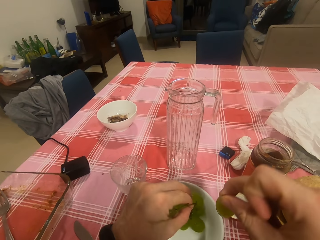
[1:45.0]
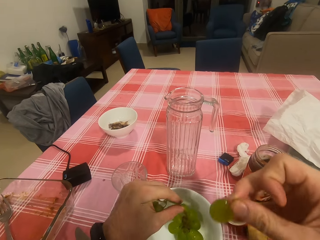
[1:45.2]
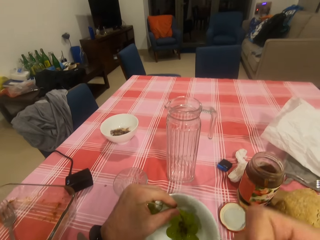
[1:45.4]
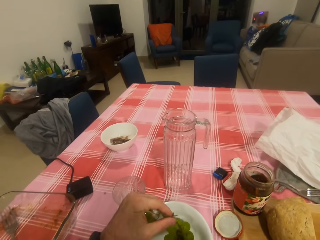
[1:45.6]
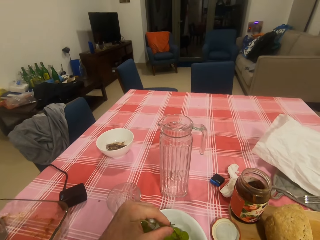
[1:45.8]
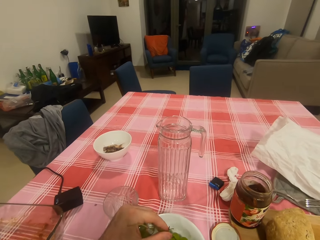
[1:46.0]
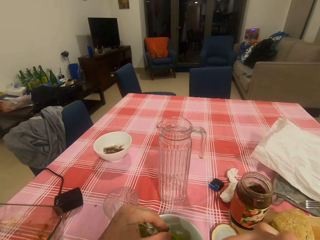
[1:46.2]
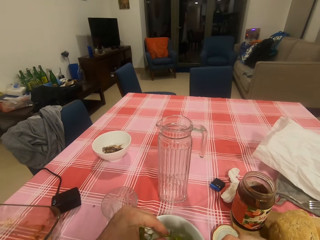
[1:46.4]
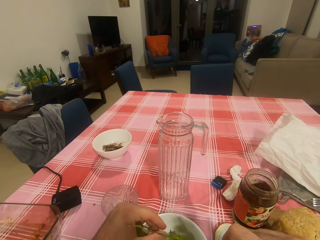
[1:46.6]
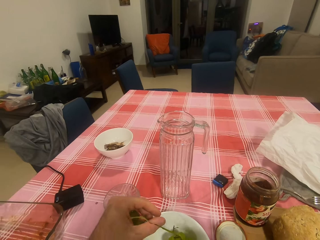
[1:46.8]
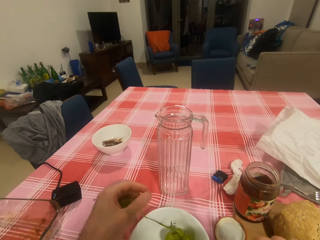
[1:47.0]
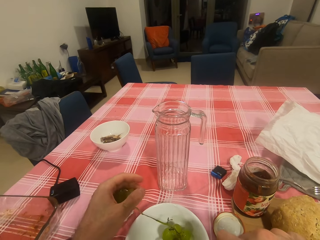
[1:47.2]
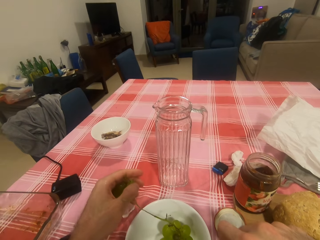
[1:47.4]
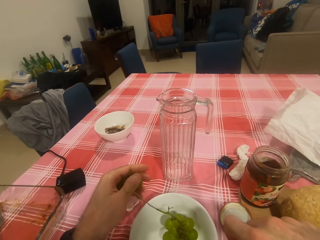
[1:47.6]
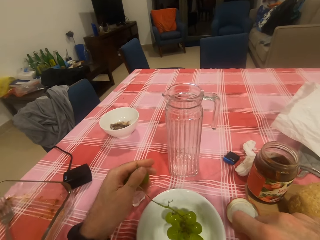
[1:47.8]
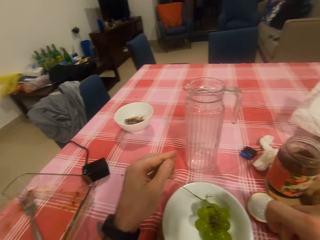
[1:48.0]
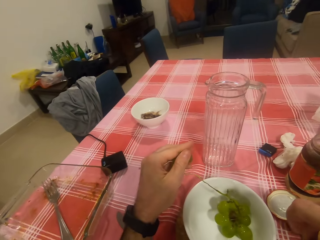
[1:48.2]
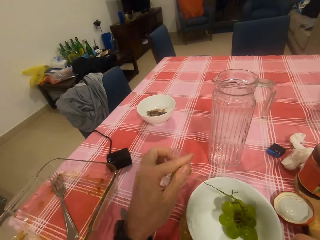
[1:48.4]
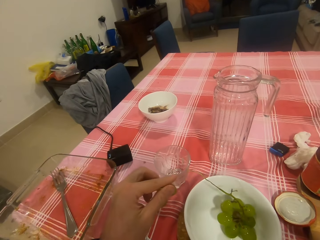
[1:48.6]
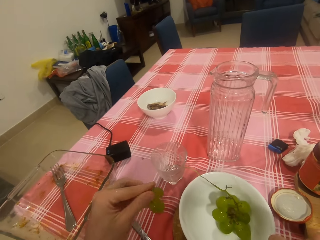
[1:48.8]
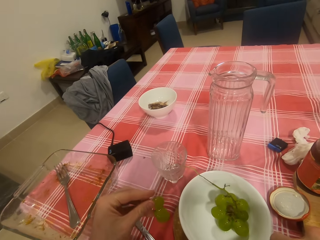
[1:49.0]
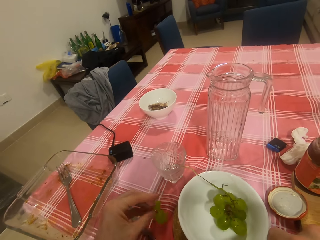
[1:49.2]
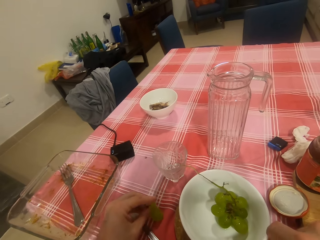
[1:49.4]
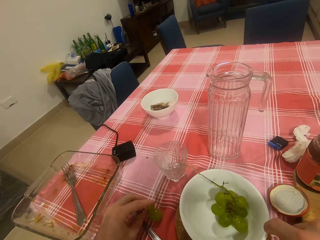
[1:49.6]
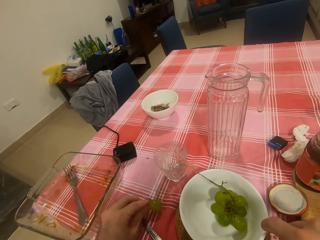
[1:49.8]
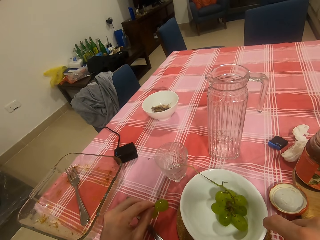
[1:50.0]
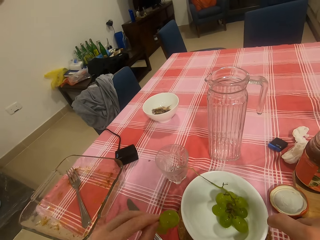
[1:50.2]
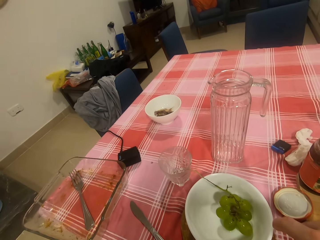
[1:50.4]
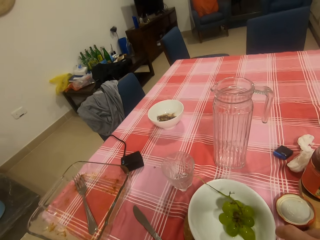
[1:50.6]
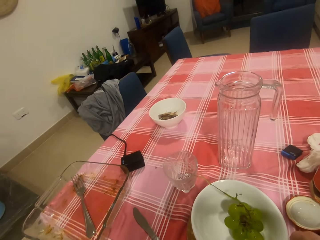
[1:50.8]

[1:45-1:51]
The camera wearer eats grapes.

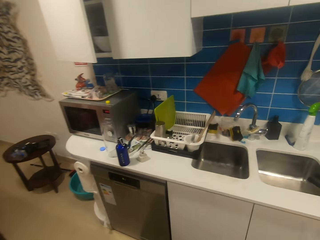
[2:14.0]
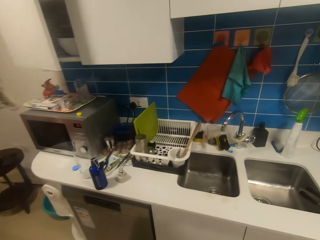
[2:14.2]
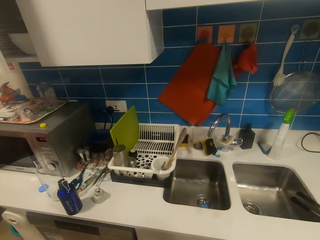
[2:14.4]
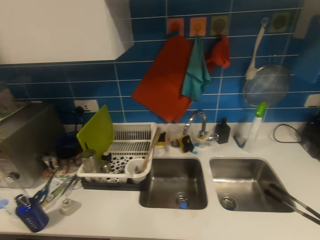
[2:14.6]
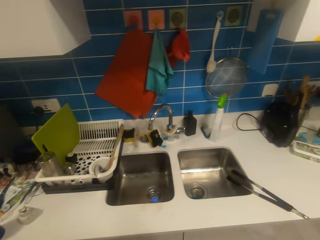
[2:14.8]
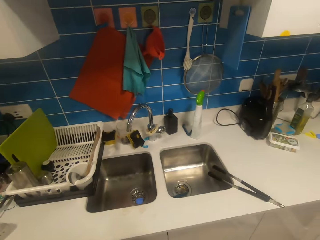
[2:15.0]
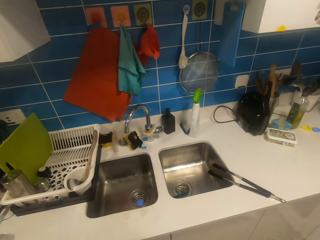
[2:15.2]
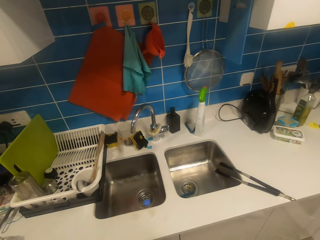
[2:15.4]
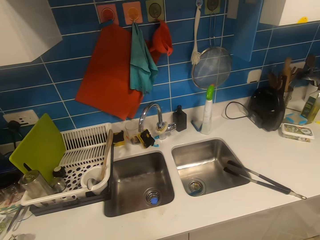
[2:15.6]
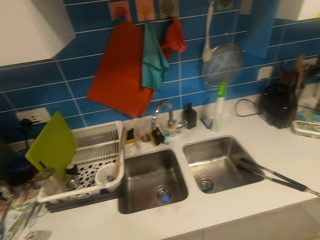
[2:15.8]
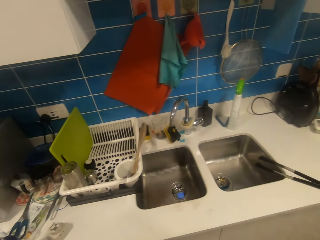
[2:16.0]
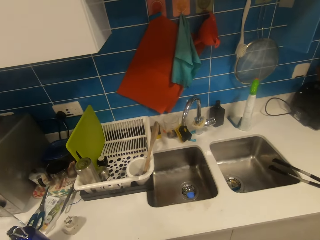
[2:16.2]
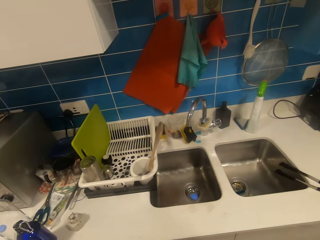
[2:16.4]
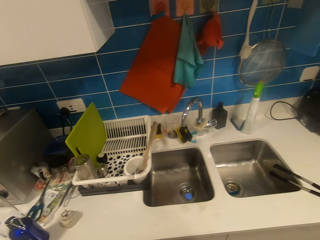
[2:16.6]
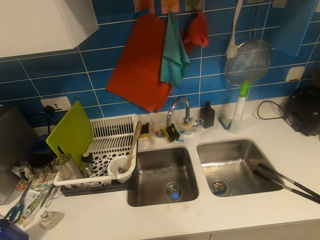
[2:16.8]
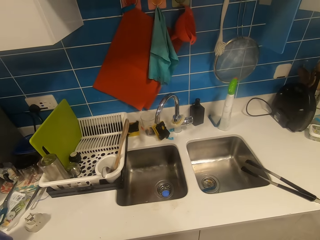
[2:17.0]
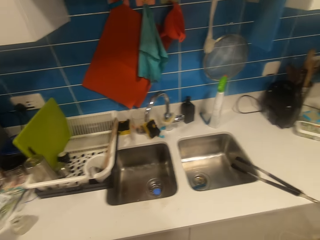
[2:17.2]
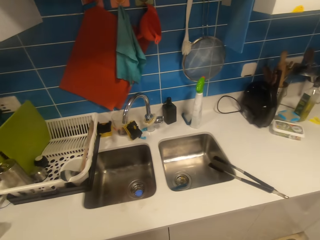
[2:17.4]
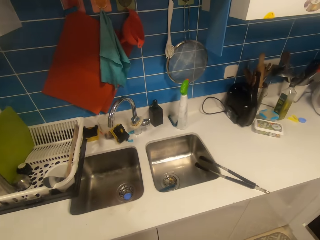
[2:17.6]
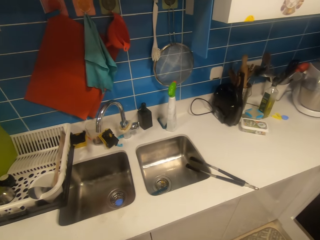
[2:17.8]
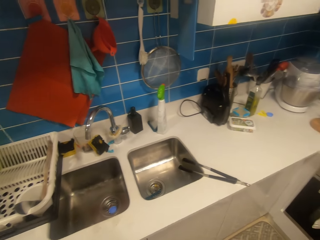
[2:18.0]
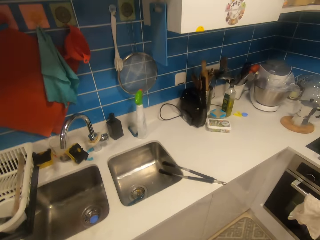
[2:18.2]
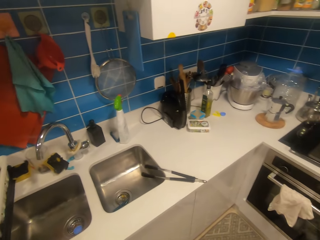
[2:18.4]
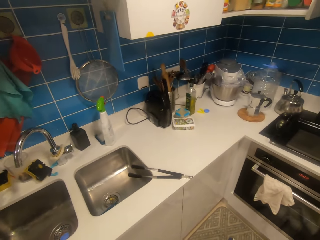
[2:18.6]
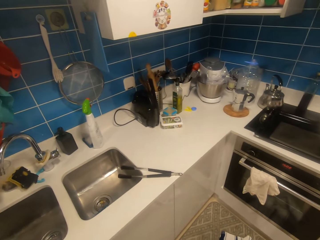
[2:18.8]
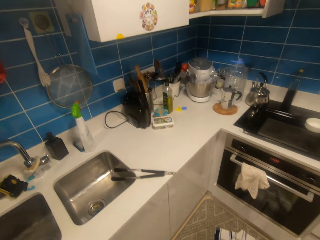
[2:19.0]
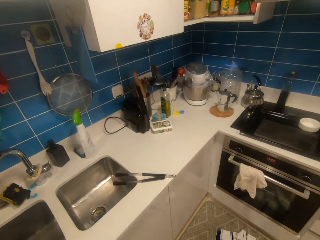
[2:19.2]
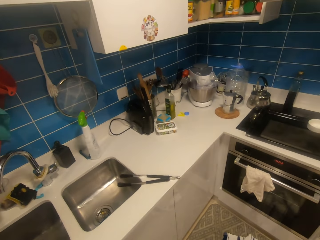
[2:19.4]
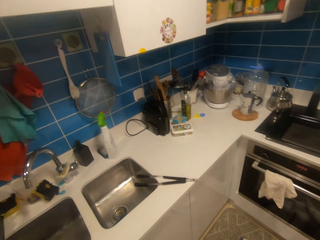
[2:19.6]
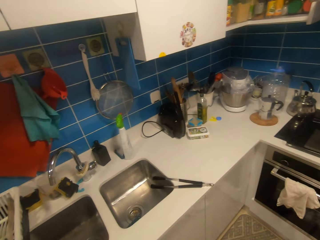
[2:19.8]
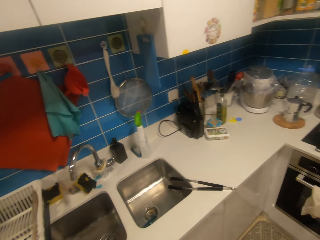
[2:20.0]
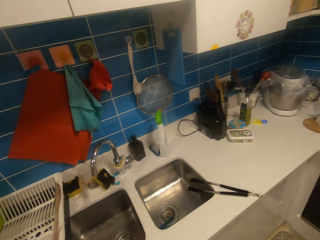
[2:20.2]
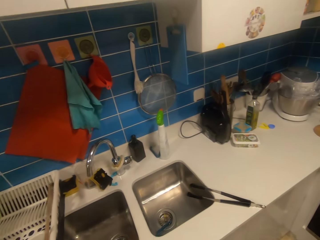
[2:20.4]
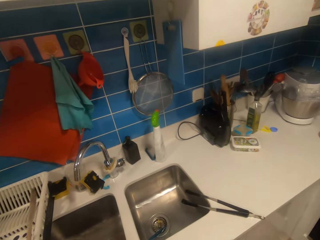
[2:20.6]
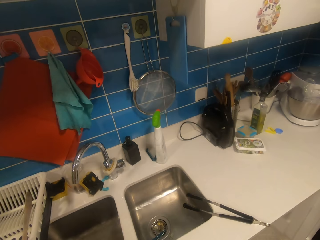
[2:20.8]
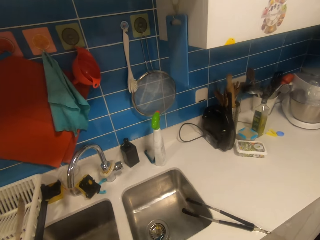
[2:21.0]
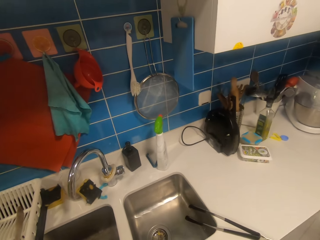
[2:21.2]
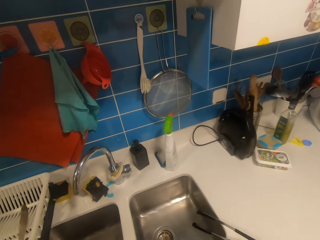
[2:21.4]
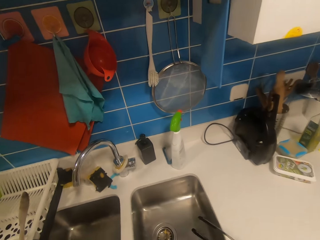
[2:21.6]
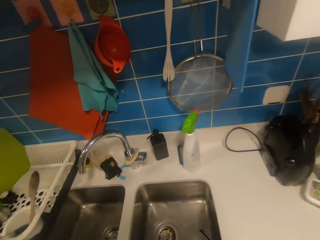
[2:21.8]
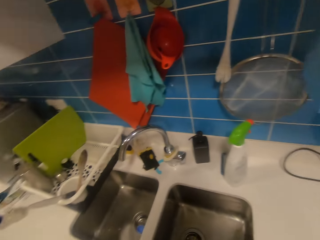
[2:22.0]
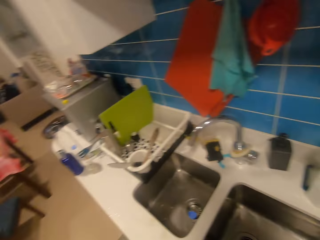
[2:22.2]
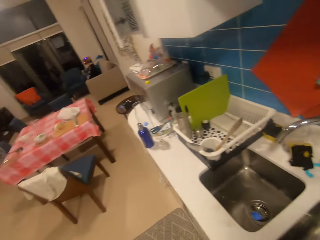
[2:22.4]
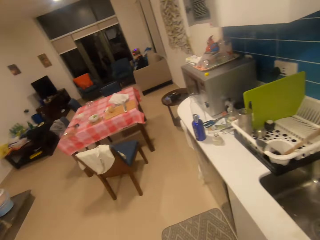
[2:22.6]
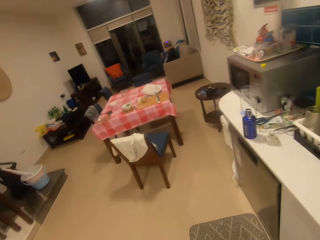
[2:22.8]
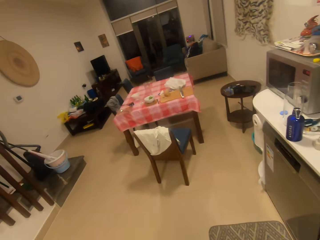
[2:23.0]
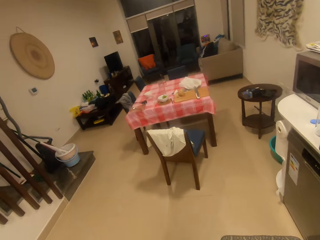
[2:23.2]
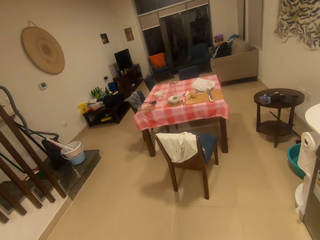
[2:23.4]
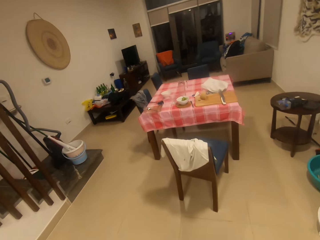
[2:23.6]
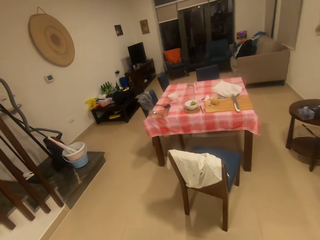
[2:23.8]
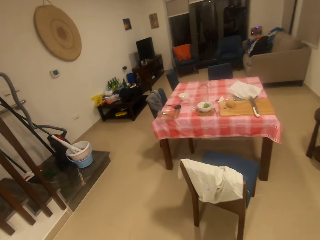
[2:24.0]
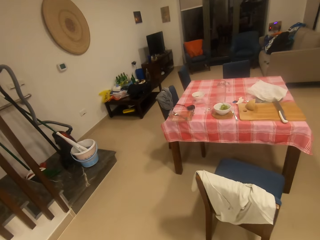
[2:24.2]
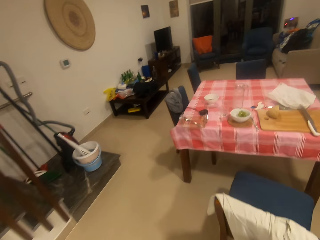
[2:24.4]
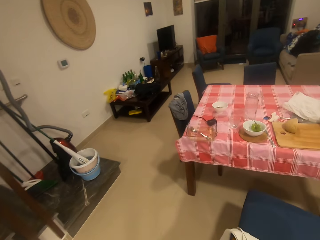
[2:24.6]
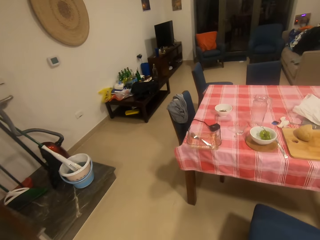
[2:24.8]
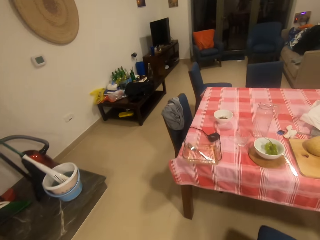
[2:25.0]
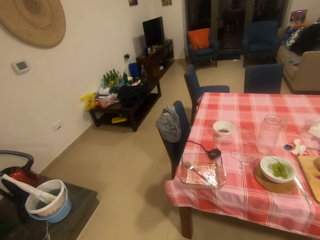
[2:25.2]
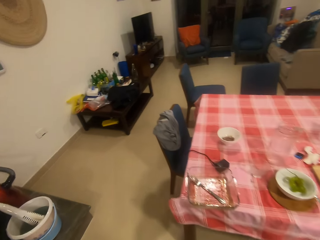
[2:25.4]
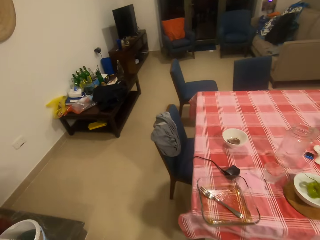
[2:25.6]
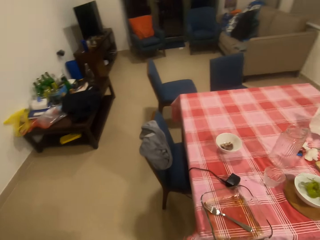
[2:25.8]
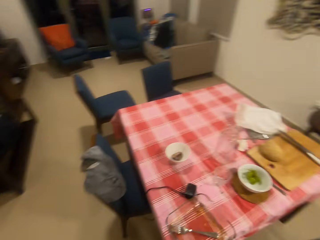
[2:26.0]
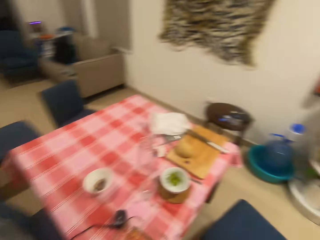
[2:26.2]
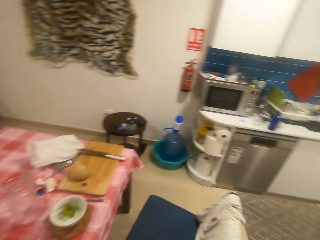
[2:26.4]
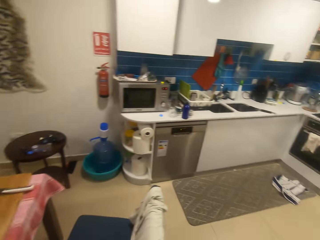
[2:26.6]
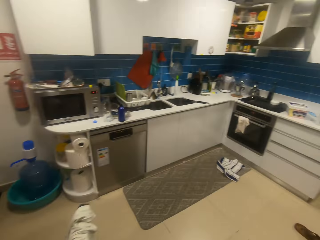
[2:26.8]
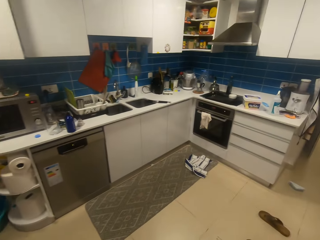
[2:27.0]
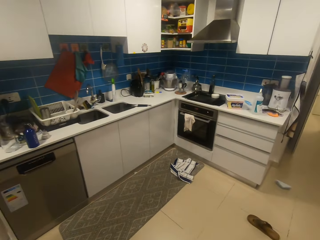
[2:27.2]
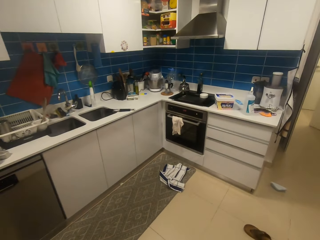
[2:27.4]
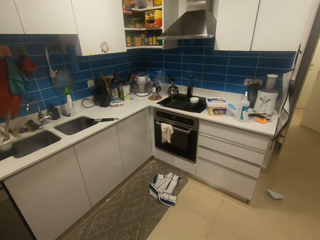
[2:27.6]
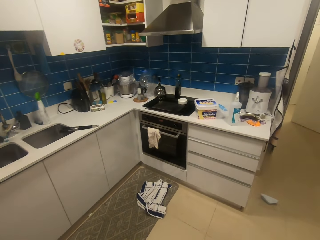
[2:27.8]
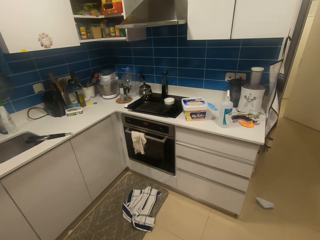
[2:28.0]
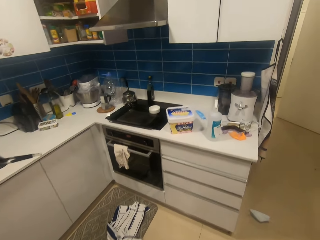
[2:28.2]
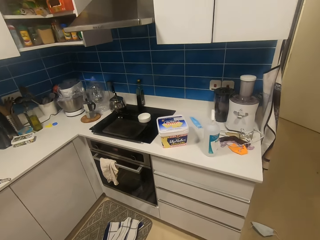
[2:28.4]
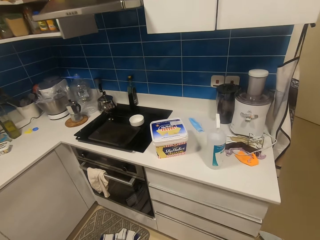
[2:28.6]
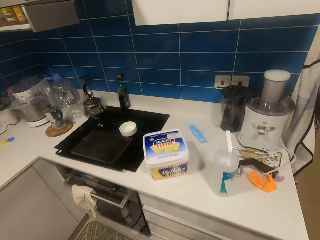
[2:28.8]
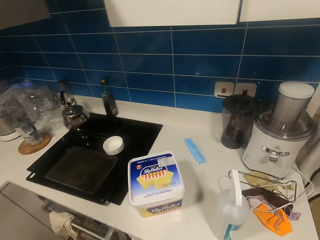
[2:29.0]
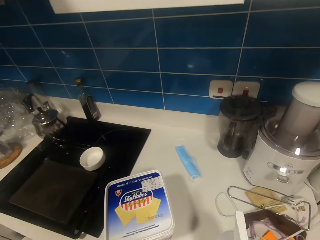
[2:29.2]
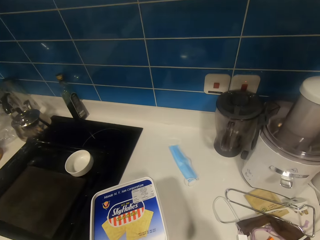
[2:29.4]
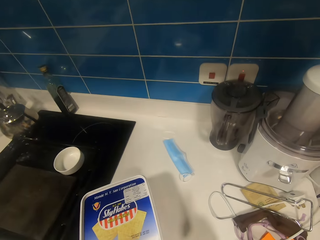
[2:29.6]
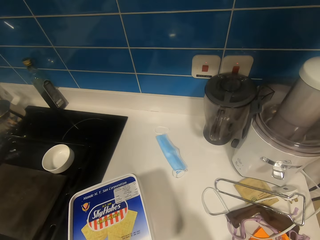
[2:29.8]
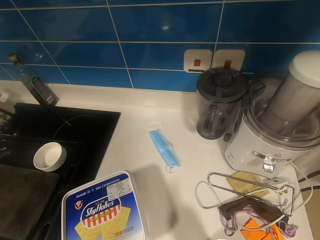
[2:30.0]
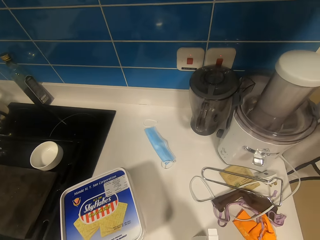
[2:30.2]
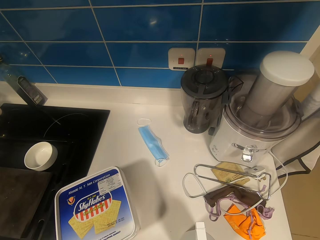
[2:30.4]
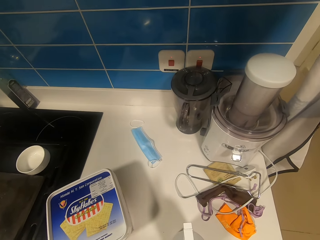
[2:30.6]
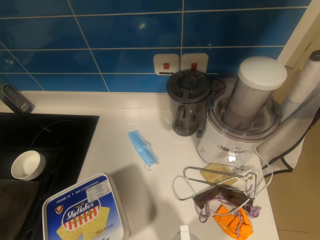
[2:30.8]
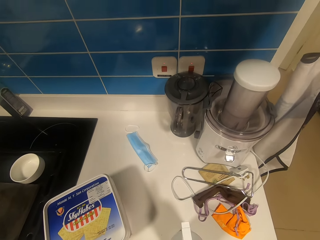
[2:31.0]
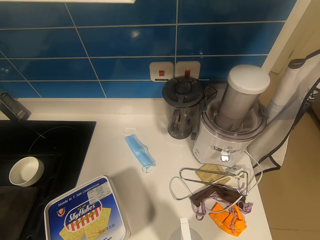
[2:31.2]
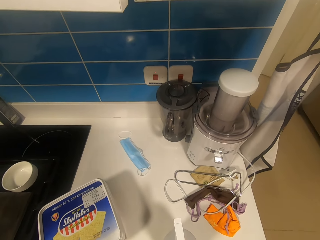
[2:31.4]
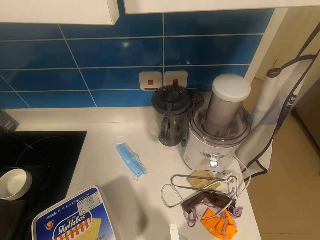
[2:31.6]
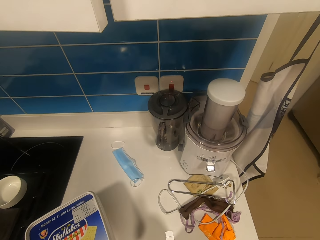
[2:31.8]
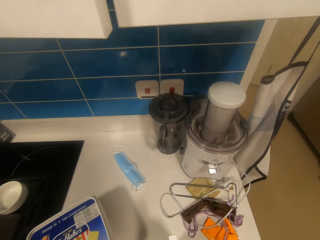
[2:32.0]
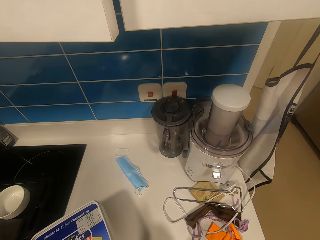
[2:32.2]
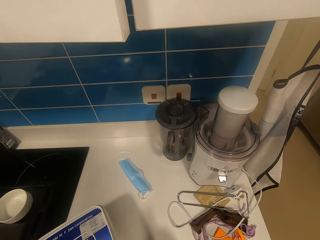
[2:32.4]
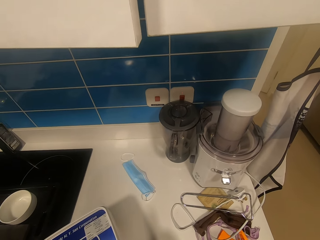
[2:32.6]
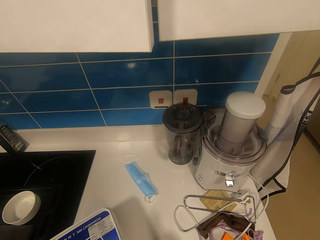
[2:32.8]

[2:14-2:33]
The camera wearer looks around the kitchen. They walk around the kitchen. They walk around the house. They look around the kitchen.
